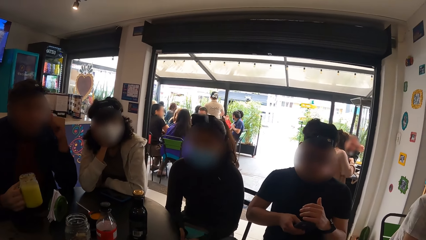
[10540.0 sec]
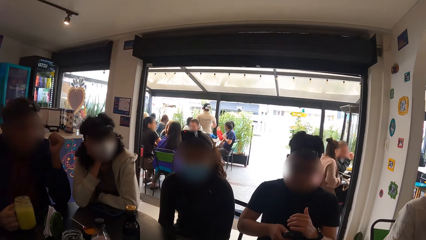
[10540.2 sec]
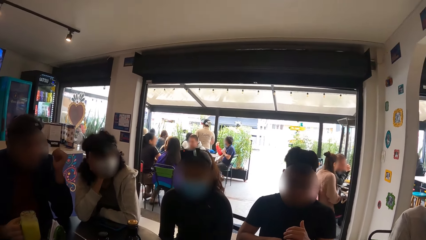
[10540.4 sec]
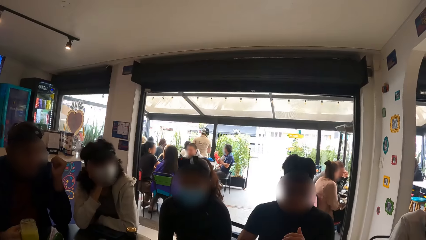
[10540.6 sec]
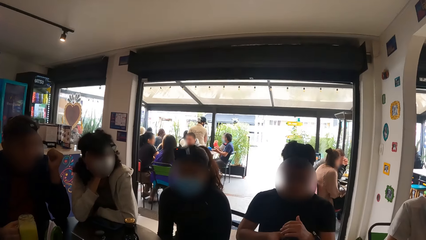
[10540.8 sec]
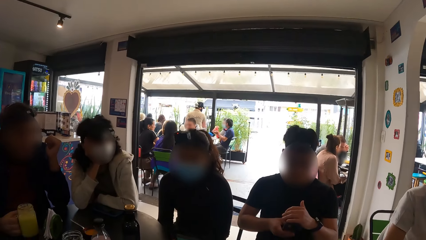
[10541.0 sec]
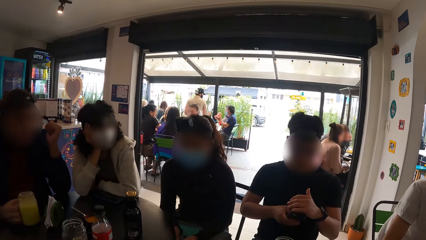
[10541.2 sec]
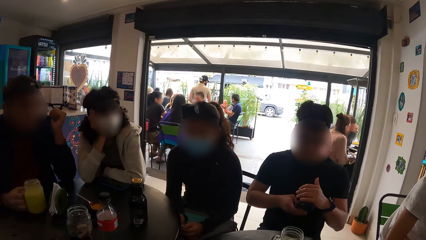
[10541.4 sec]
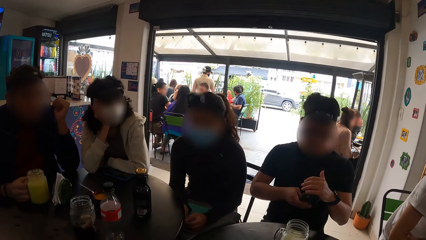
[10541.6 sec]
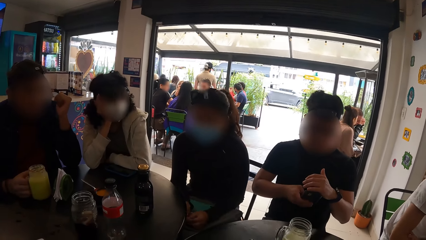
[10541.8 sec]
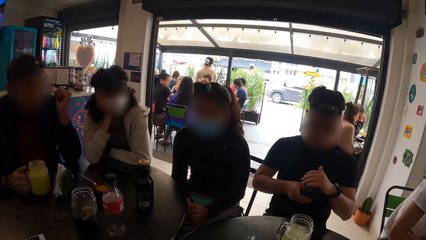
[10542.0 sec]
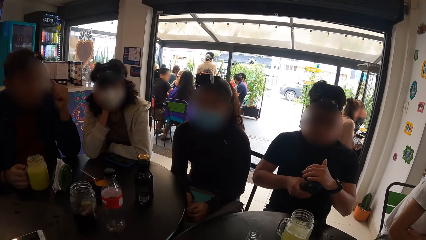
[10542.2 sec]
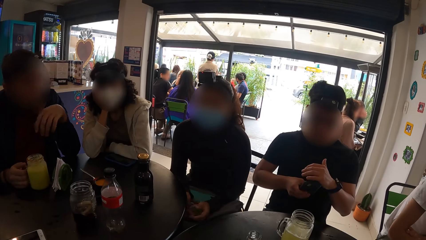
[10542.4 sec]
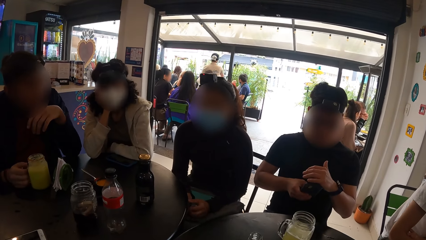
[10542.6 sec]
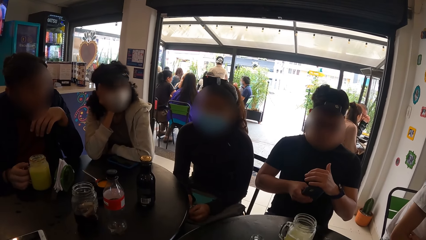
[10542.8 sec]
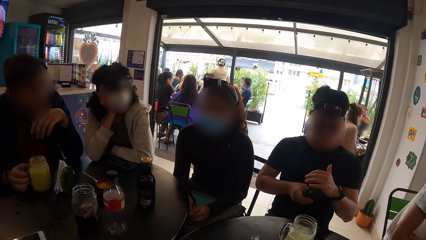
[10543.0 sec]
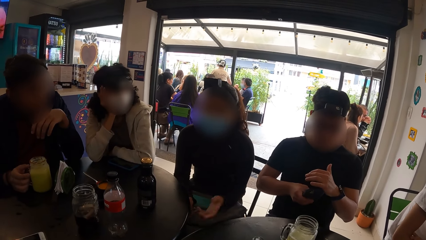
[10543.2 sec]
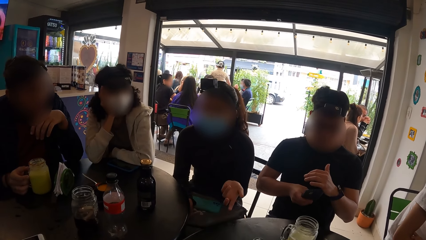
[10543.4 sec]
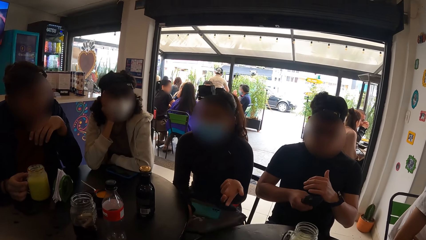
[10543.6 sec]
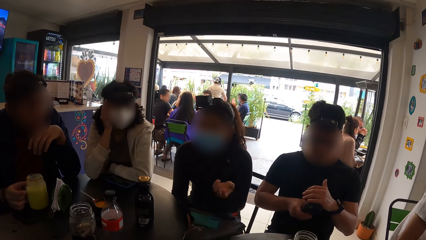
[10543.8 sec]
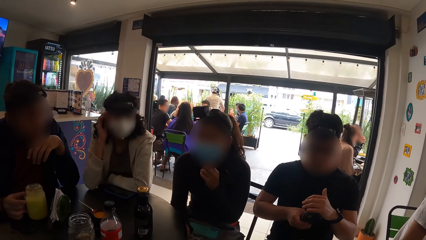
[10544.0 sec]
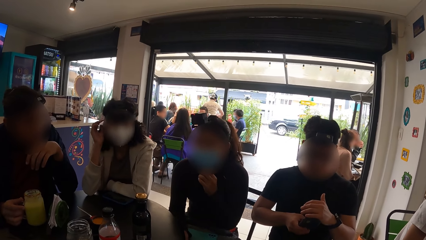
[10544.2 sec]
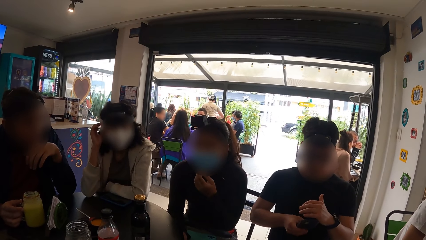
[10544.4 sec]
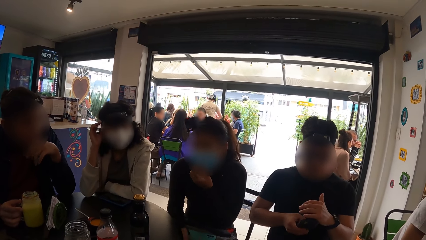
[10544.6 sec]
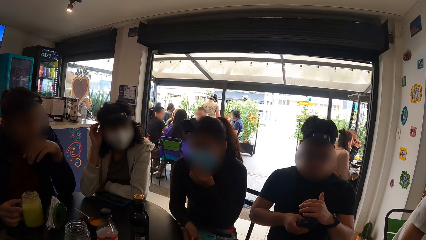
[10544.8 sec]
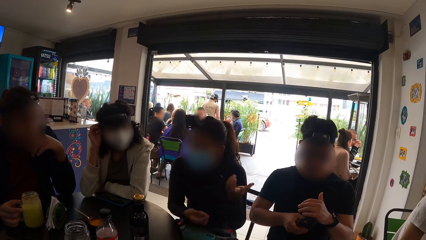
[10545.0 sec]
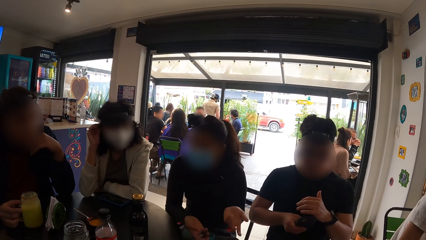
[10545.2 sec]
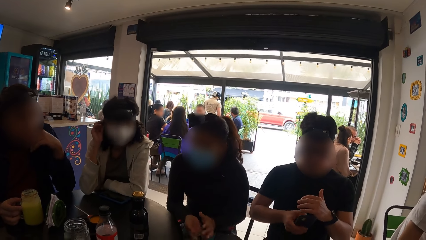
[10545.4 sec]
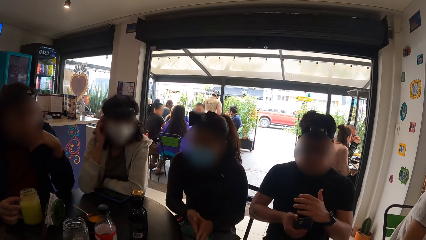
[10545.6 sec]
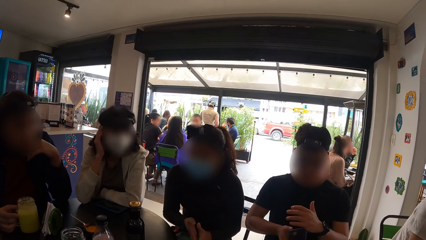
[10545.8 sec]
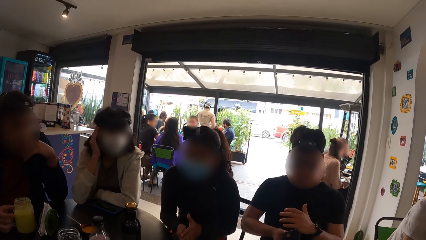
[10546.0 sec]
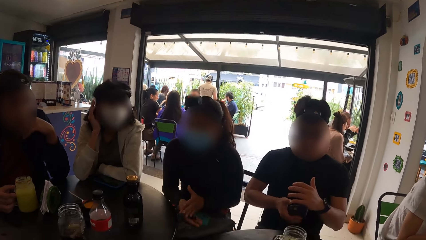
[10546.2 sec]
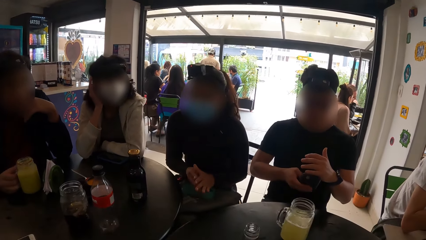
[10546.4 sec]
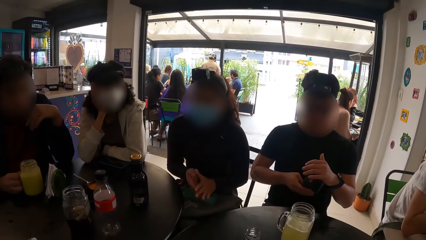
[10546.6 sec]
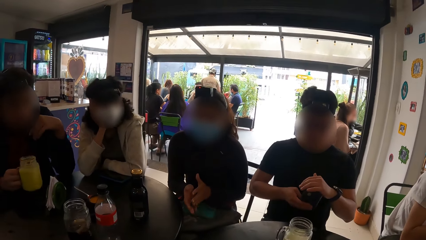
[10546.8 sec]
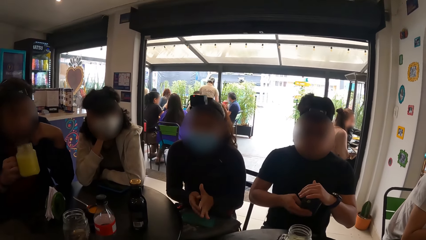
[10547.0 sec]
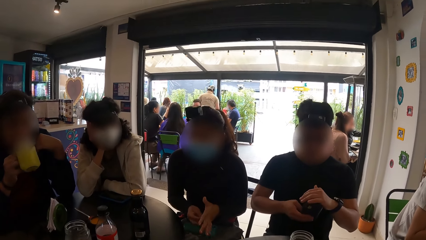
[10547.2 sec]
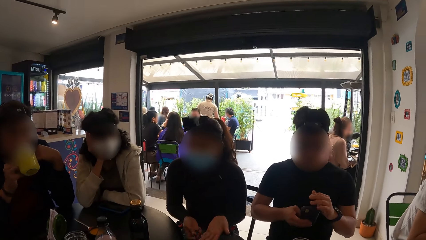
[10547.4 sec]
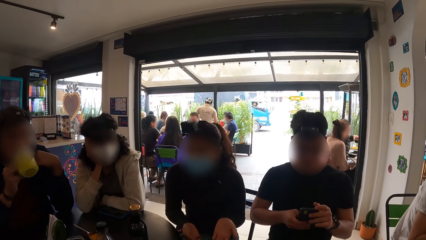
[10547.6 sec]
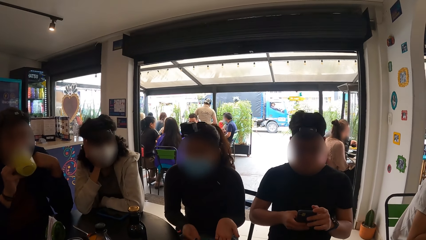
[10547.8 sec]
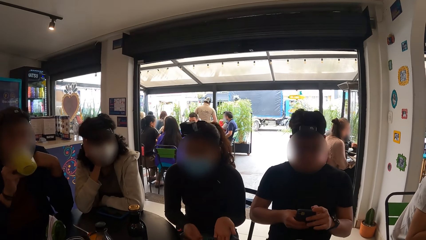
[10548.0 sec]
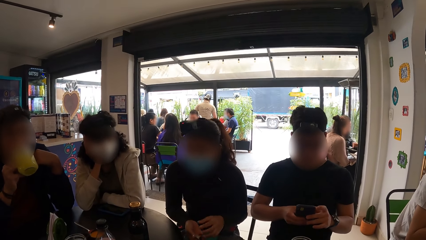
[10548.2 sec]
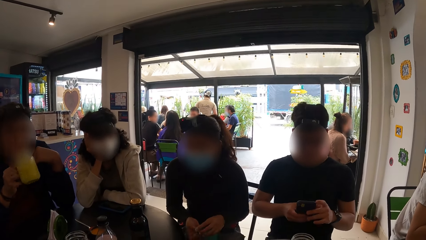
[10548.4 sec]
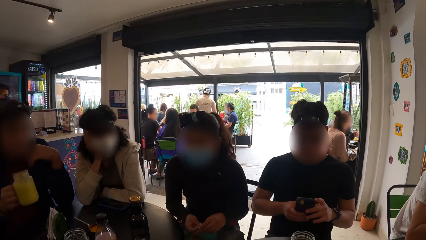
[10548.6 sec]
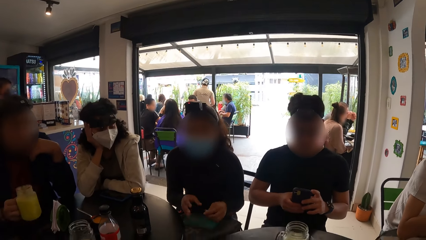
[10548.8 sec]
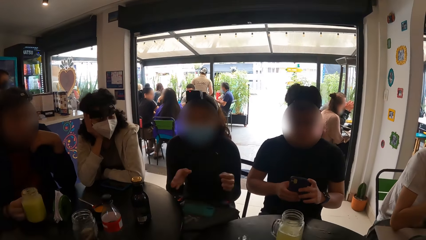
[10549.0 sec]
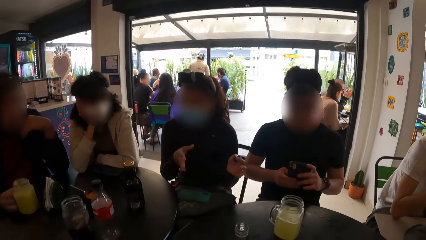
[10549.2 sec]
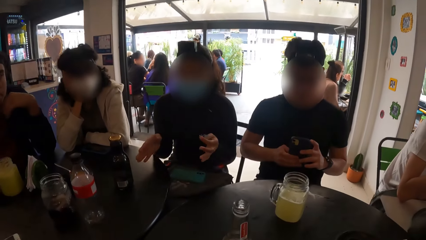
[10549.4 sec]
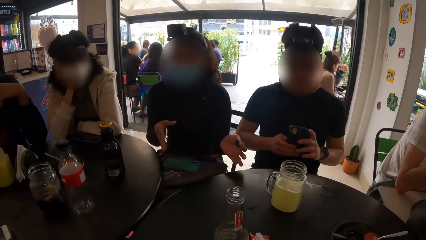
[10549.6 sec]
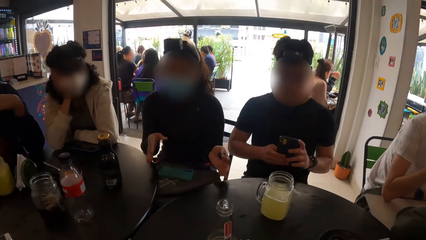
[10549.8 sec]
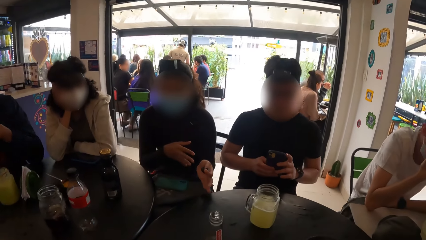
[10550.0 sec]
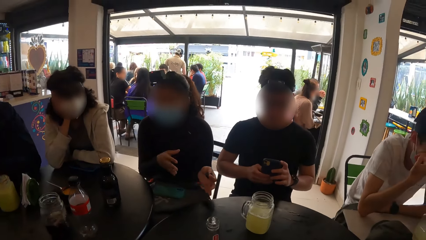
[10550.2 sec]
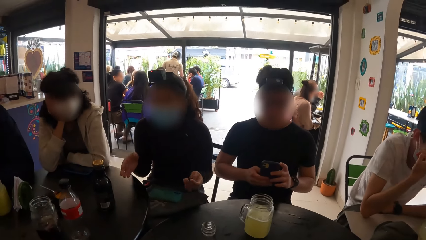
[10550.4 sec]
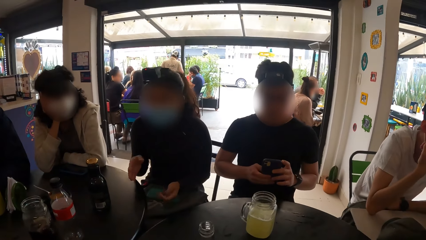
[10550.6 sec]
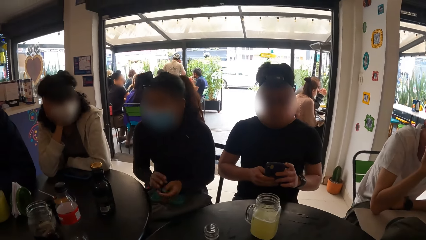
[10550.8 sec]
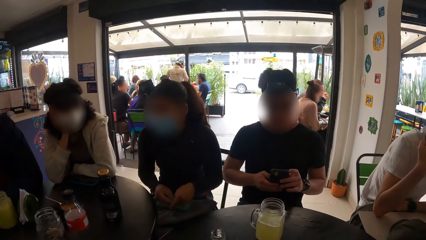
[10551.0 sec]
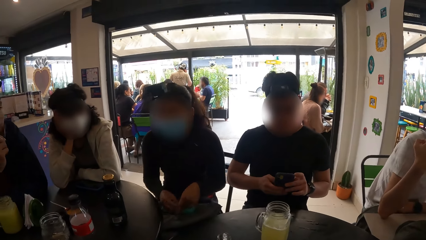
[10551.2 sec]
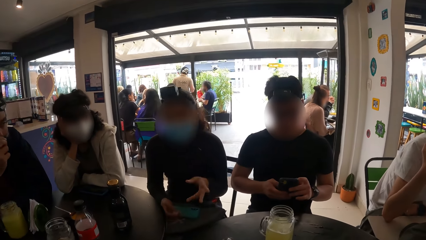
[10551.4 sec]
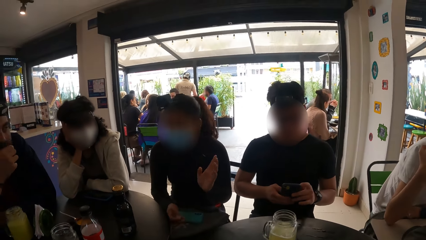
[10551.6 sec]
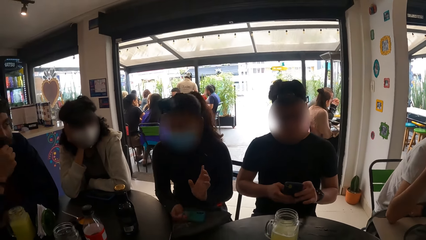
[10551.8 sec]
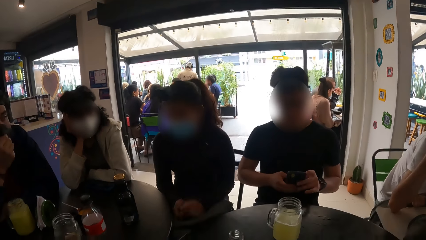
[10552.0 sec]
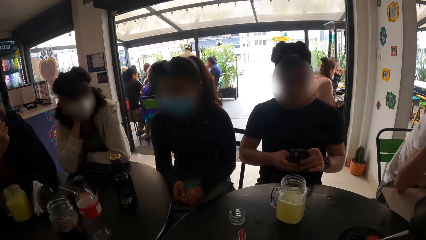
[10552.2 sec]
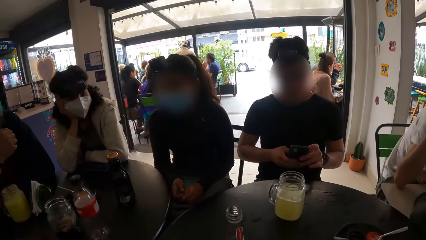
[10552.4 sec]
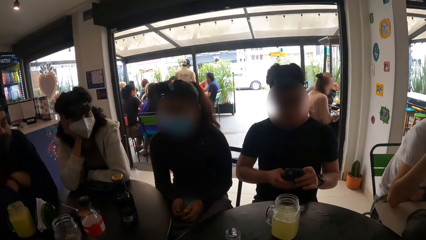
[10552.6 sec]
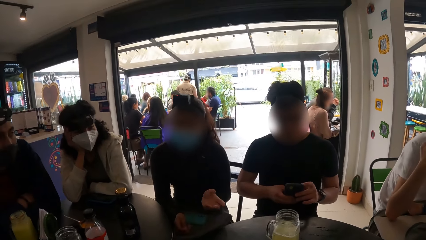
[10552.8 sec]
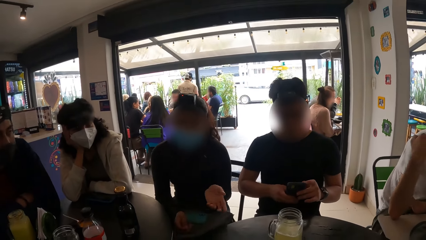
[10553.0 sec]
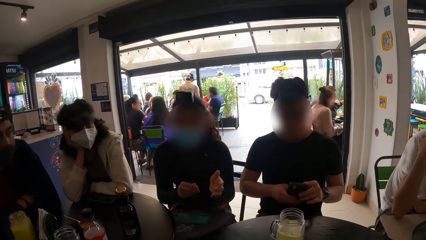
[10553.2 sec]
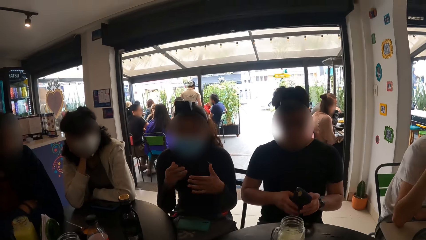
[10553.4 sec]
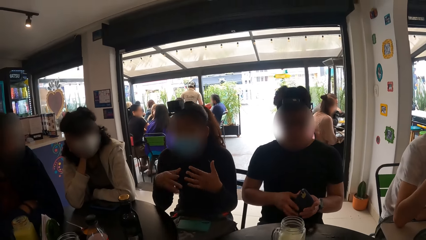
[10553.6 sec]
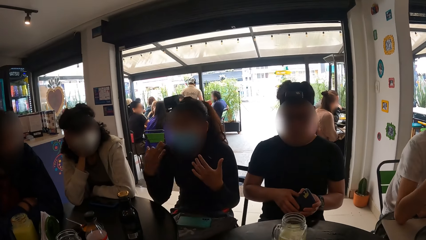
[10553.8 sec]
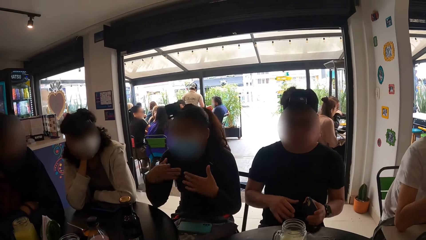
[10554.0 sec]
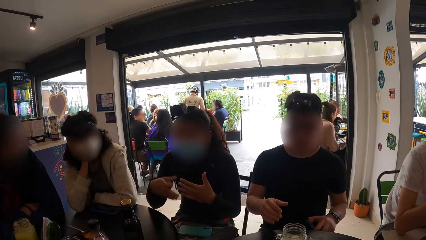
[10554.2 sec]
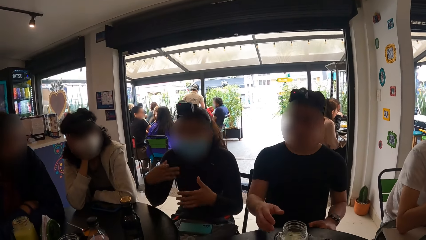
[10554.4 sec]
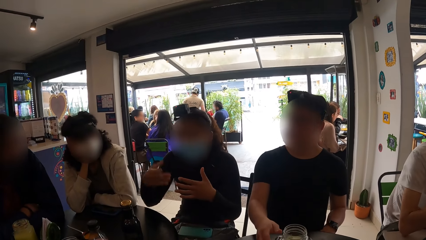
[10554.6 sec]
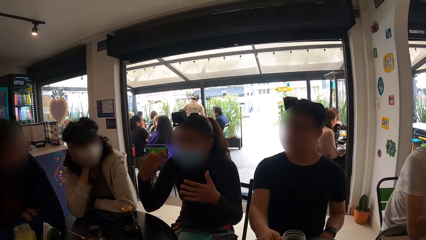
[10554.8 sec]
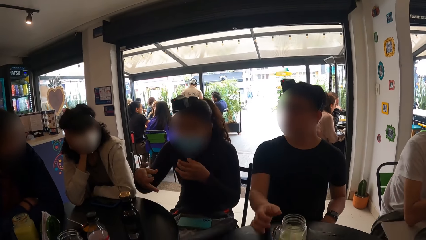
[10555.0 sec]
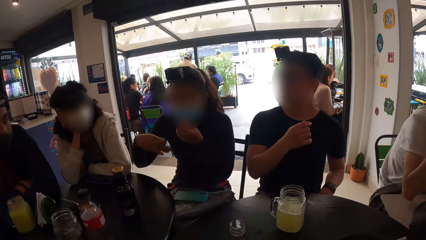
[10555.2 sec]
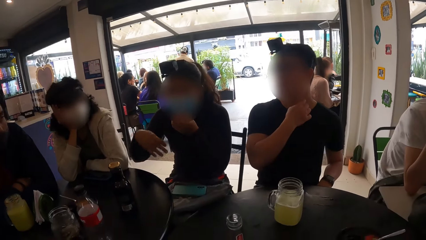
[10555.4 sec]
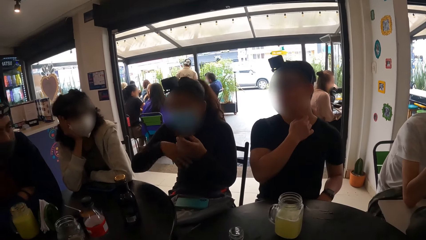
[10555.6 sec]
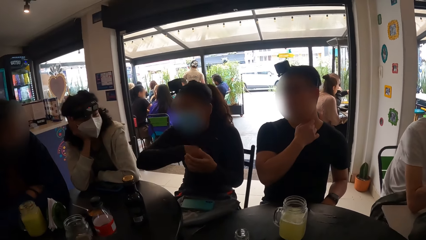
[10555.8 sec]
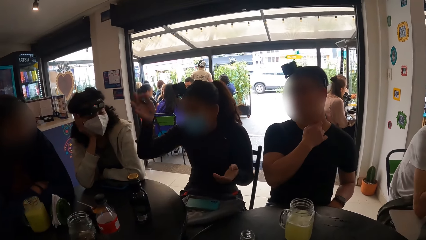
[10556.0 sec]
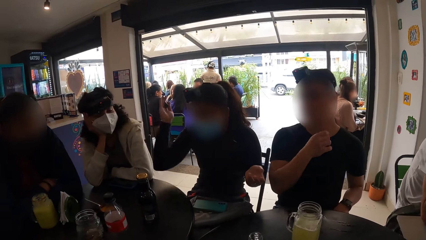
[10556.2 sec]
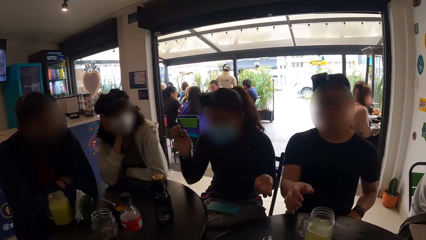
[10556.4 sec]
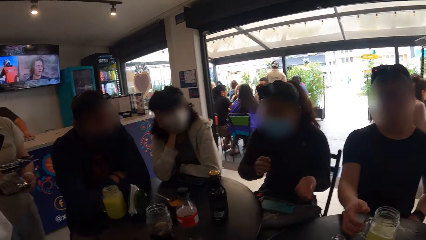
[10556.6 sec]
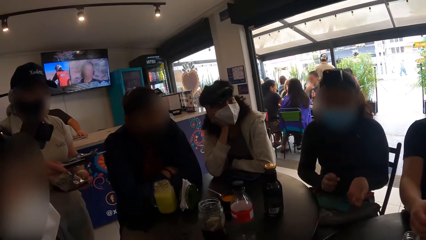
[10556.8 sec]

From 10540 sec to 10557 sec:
A man drops the jar of juice on the table with his right hand. A person interacts with the camera wearer. Another man drinks juice. The first man holds the phone with both hands. A third man drops the glass mug from his right hand to the table. A woman moves hands. The first man holds the phone with his left hand and touches his neck with his right hand.
